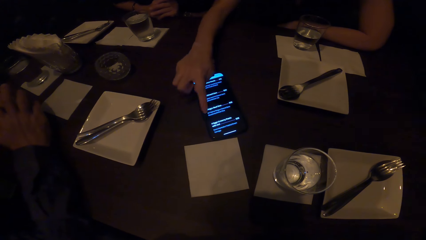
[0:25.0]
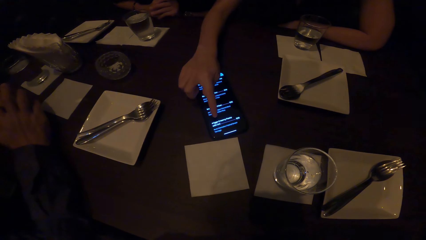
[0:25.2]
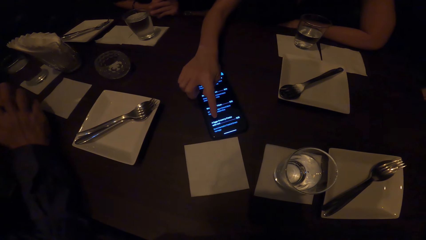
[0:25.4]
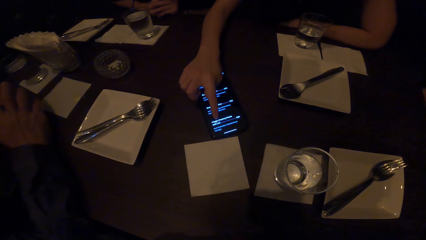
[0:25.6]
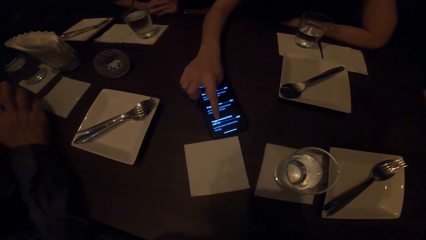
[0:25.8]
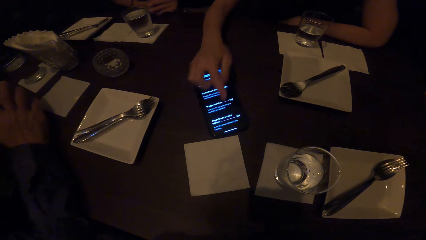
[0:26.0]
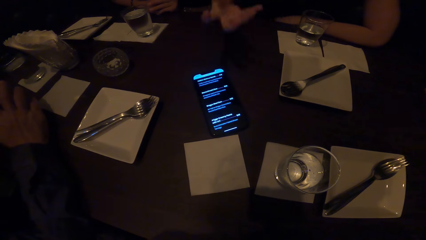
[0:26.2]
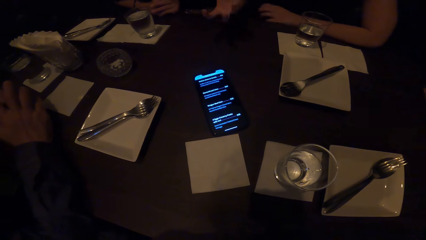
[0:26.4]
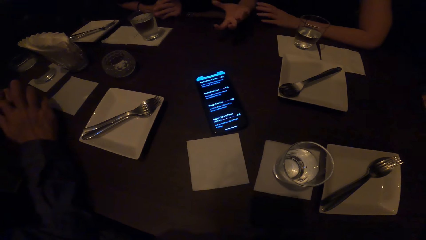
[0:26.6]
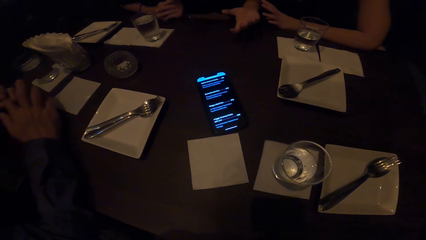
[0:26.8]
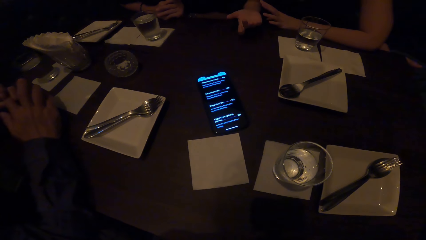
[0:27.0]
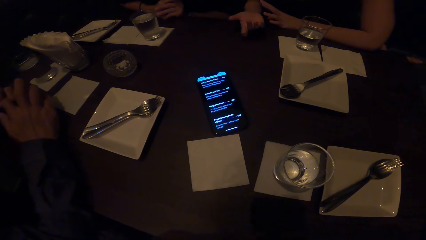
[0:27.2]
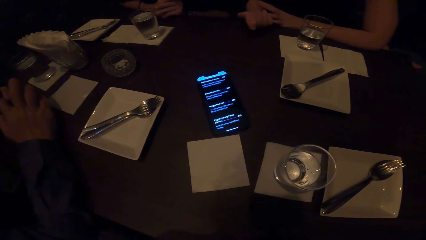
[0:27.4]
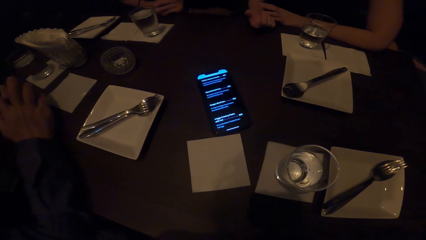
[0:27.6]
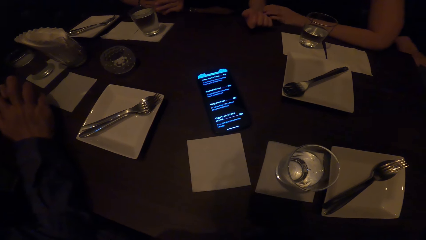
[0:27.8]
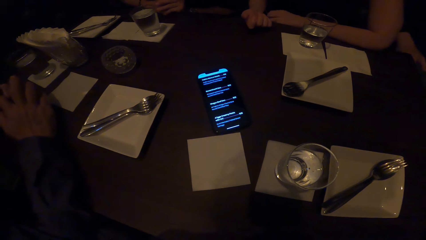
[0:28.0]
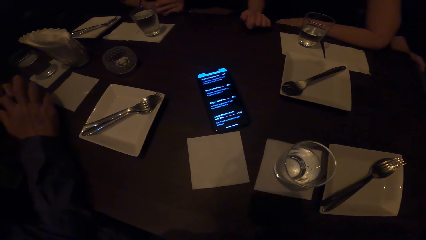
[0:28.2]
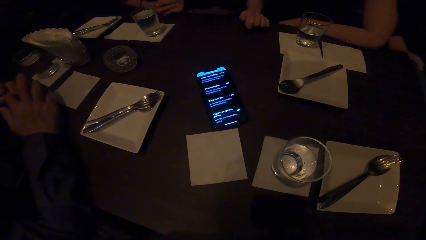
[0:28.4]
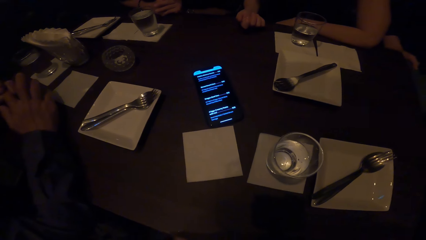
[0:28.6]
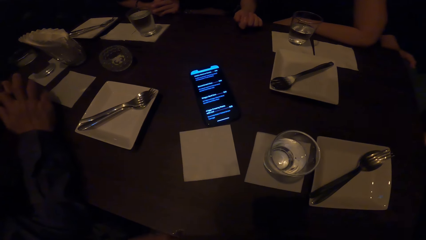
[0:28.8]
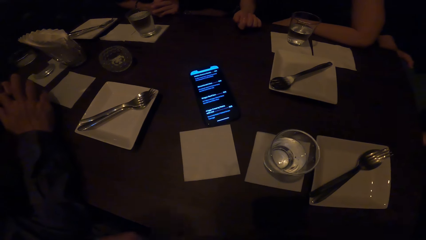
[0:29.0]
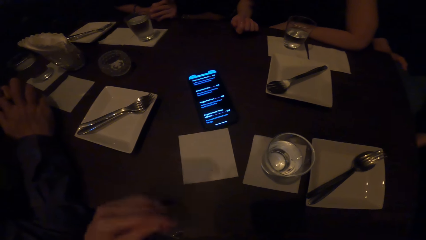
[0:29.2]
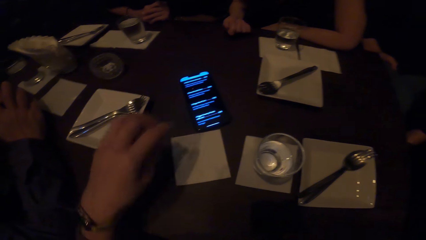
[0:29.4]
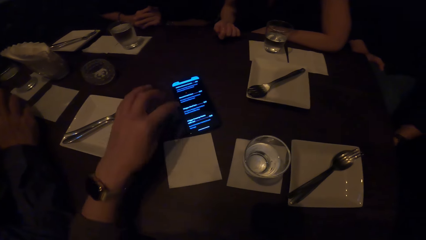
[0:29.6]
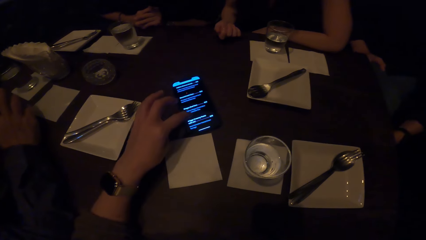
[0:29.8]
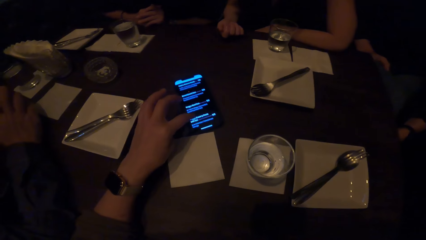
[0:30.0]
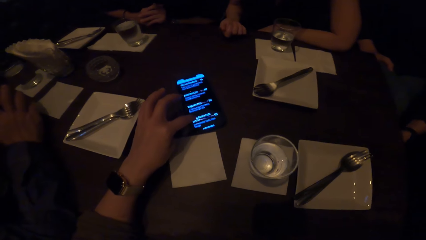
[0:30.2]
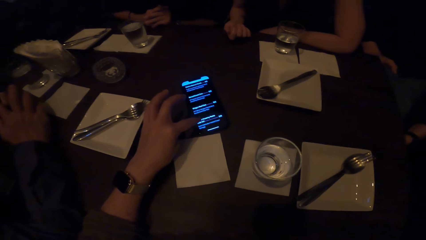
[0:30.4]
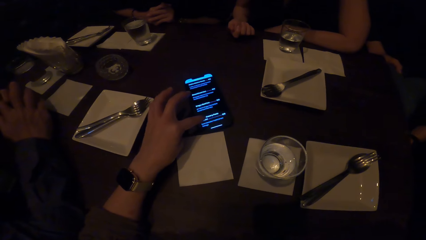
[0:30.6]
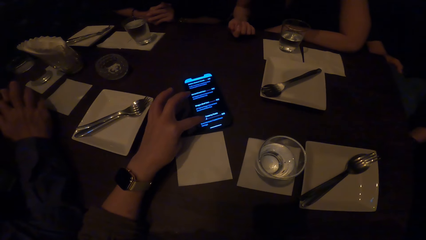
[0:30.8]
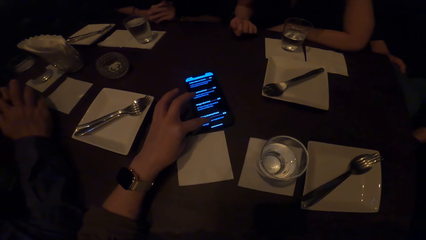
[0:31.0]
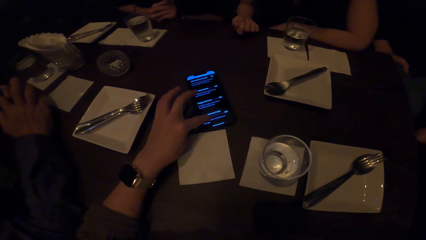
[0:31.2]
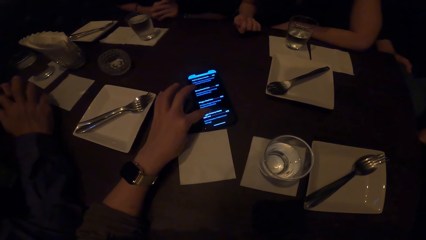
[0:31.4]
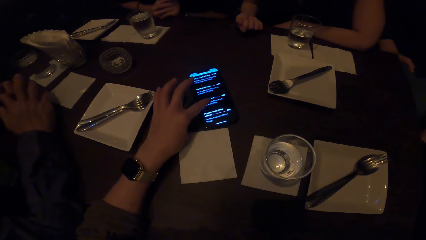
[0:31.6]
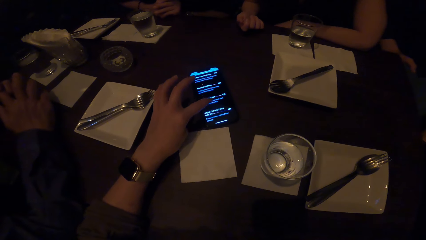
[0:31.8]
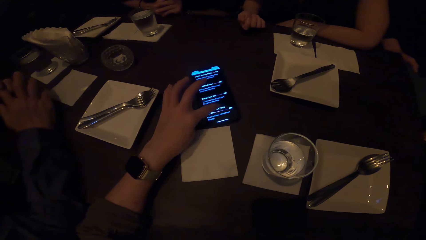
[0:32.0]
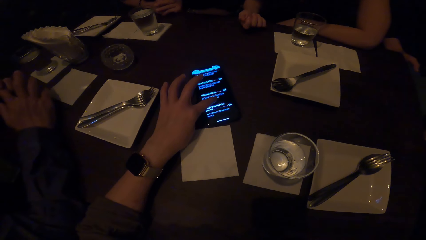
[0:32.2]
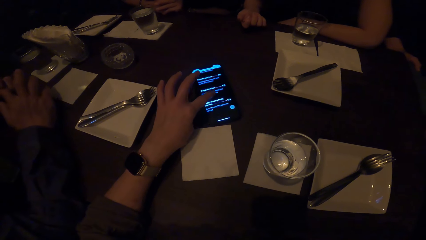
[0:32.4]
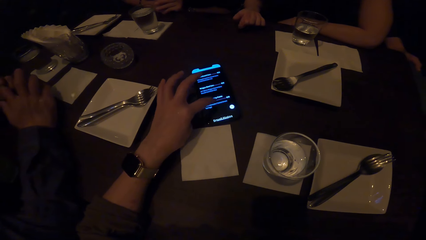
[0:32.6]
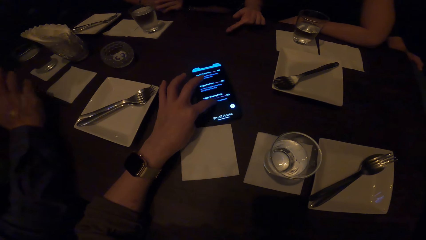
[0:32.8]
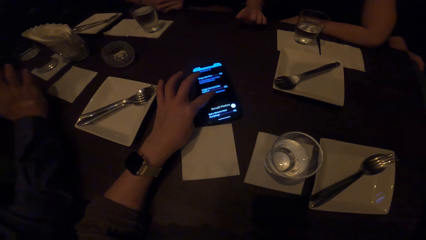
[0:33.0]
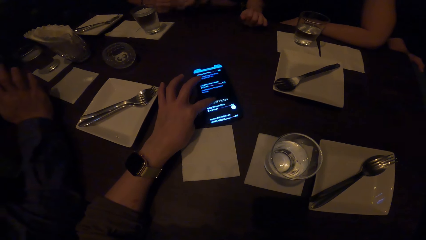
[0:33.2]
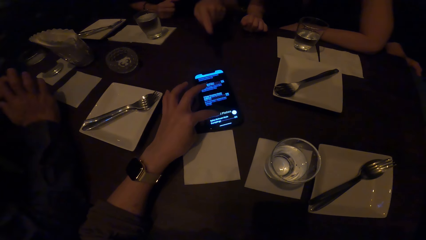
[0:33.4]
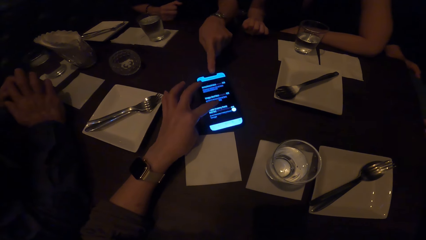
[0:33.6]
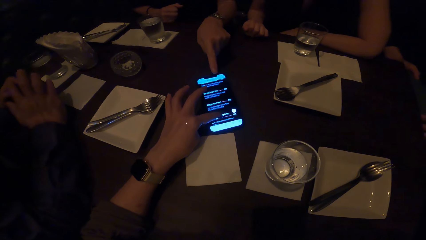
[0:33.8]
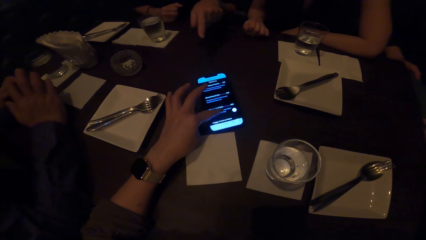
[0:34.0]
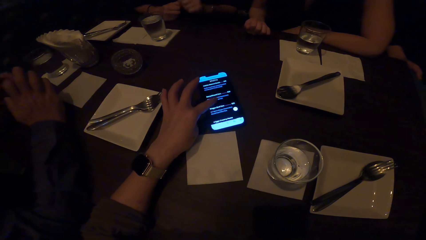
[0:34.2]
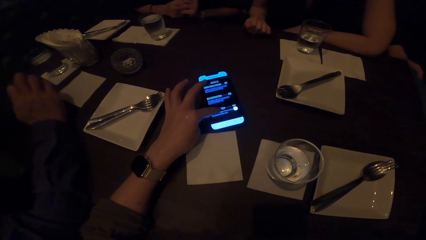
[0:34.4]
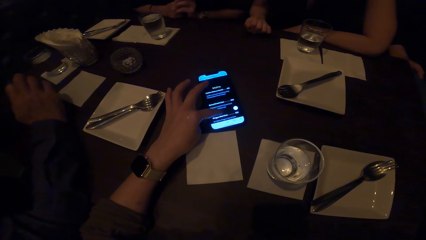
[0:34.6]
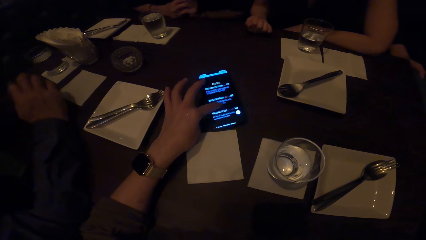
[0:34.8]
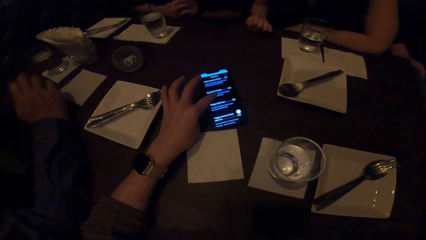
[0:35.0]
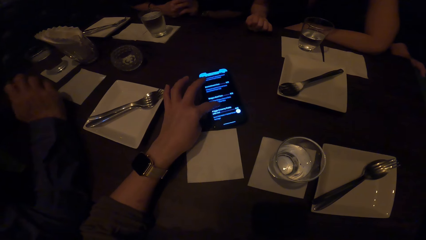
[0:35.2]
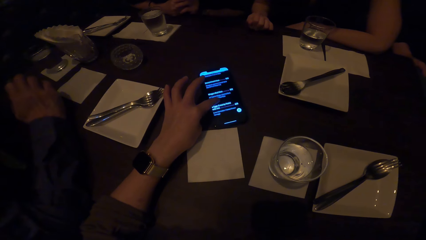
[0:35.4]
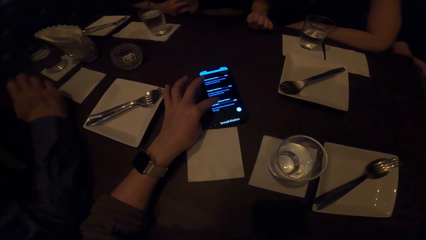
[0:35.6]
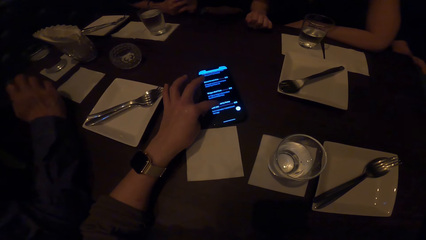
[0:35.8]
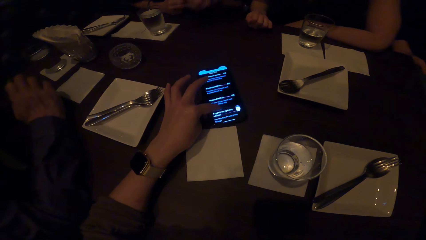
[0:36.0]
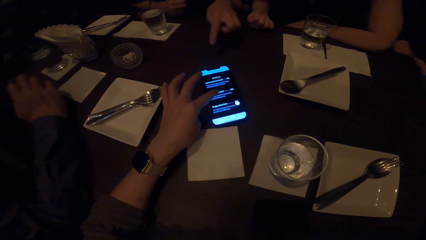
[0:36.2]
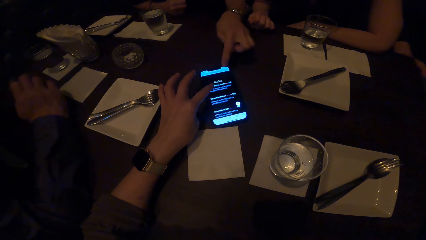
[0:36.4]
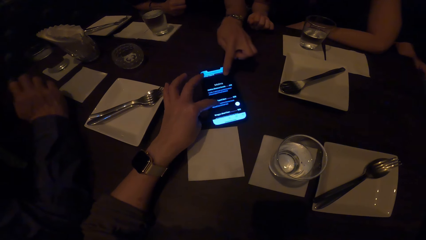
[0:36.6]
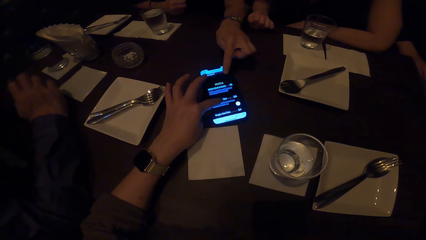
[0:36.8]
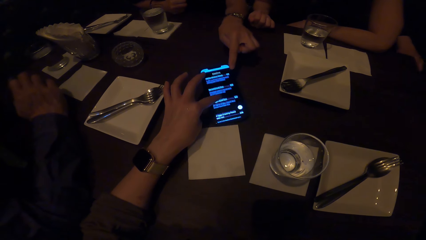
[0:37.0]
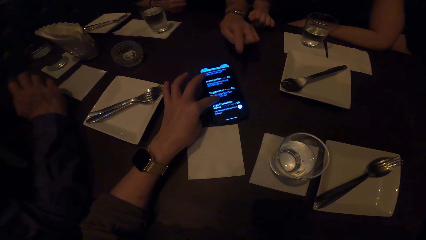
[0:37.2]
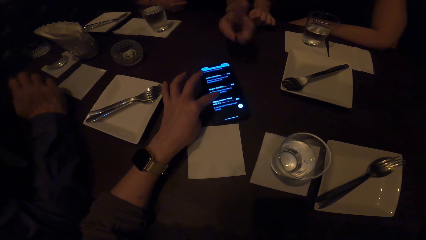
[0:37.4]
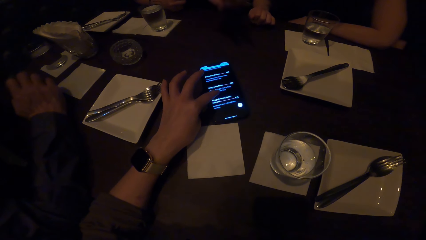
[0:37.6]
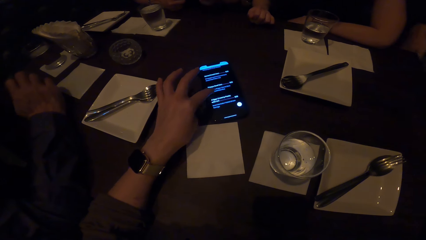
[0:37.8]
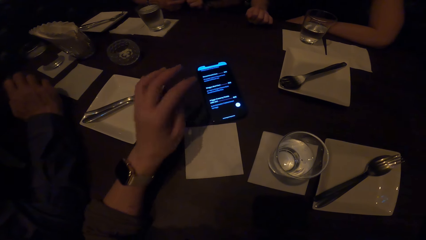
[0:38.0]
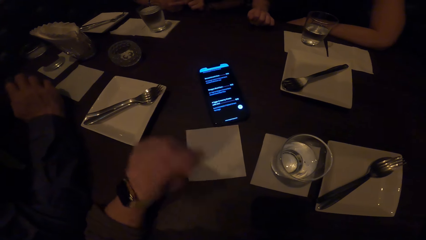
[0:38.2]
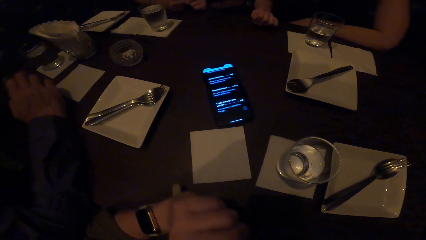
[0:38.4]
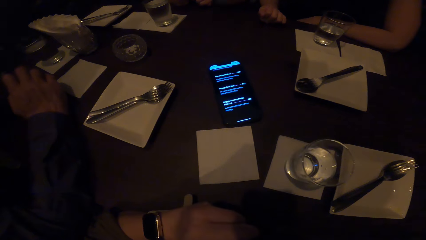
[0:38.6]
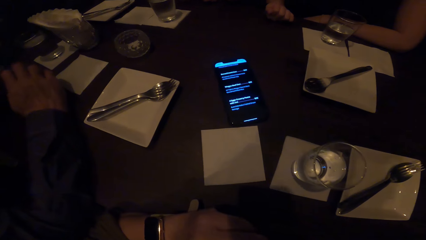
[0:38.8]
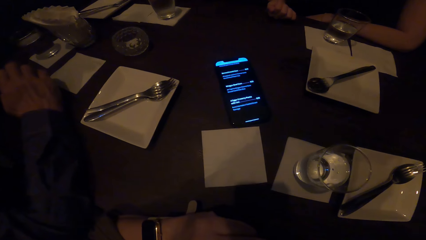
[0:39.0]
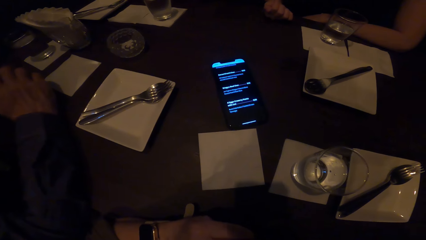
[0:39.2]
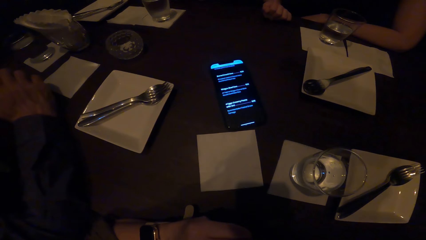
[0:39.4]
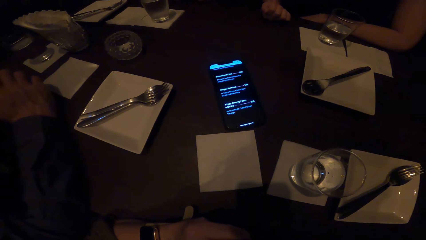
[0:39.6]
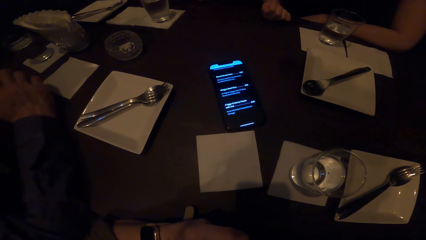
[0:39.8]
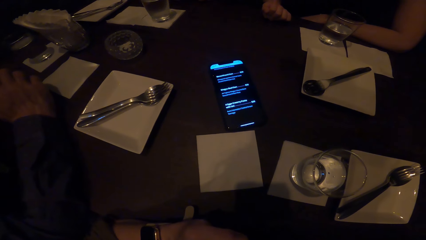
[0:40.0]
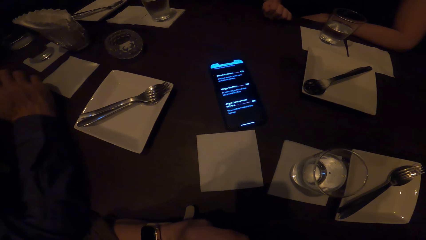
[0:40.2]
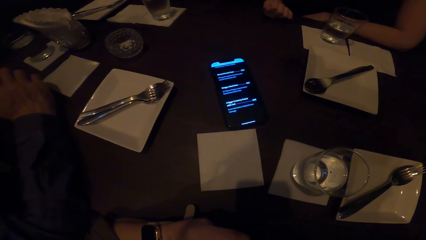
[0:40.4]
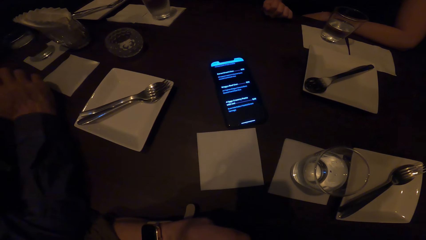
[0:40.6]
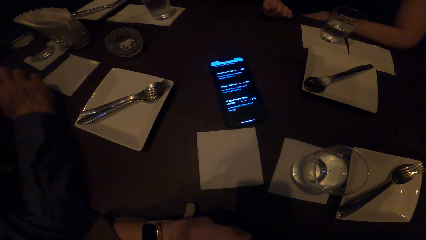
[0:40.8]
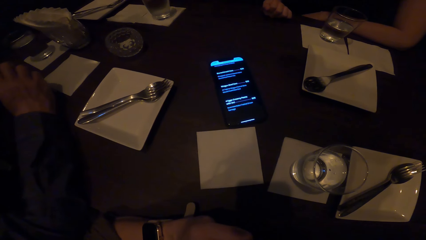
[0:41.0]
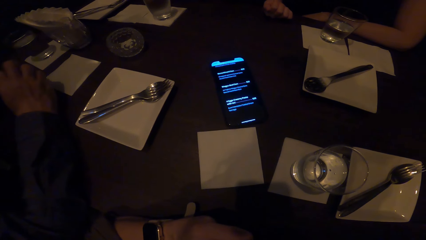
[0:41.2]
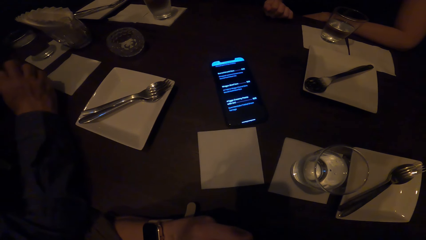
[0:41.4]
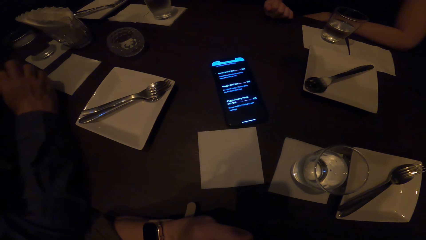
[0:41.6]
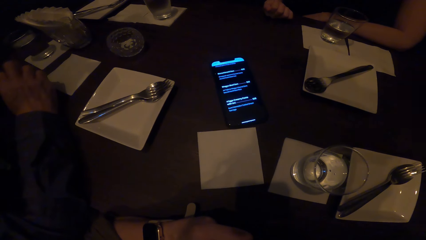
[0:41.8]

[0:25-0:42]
A man points at the phone. A woman points at the phone. The camera wearer stares at the phone. They operate the phone. They scroll the phone. The woman points at a man. The camera wearer operates the phone. Another woman points at the phone. The camera wearer operates the phone. The other woman points at the phone. The camera wearer stares at the phone.
